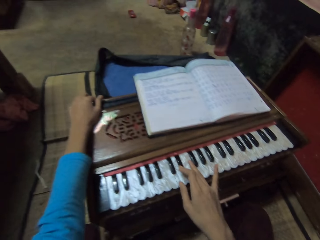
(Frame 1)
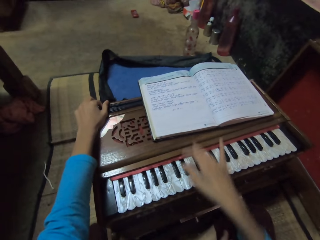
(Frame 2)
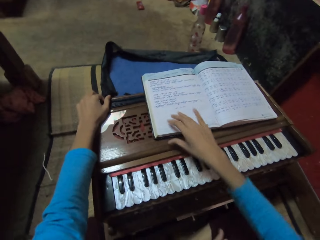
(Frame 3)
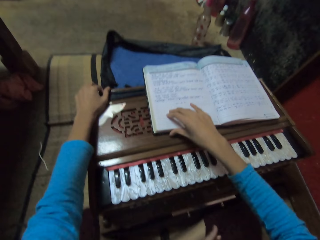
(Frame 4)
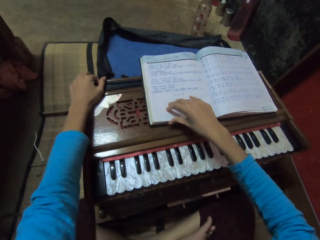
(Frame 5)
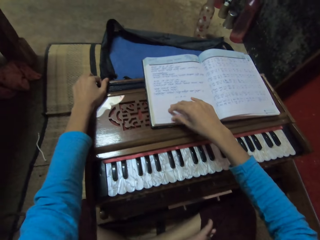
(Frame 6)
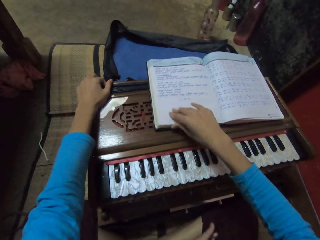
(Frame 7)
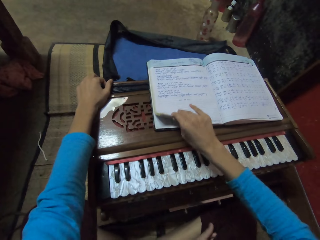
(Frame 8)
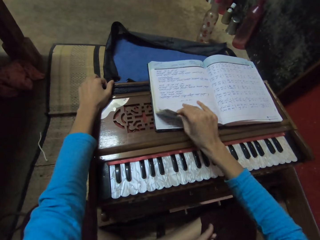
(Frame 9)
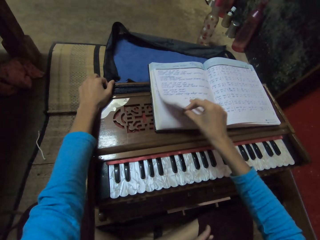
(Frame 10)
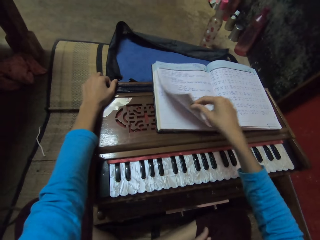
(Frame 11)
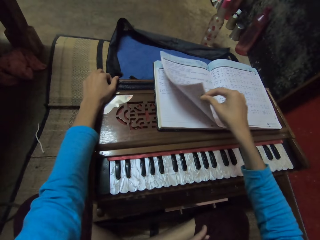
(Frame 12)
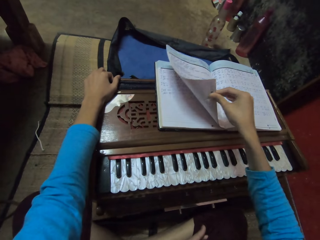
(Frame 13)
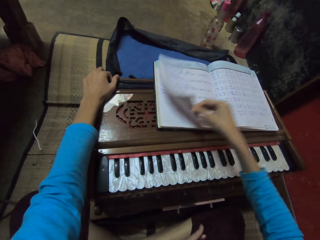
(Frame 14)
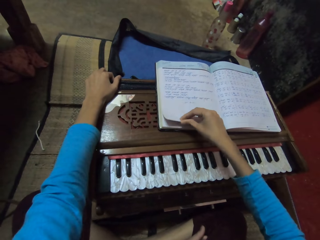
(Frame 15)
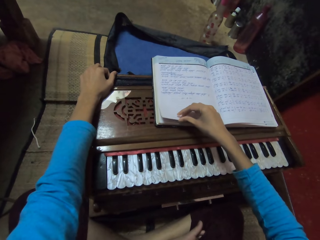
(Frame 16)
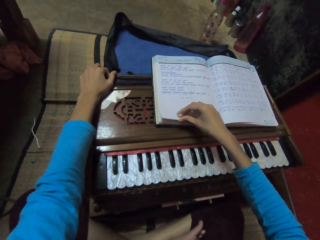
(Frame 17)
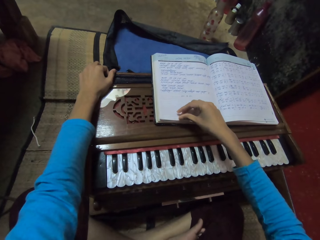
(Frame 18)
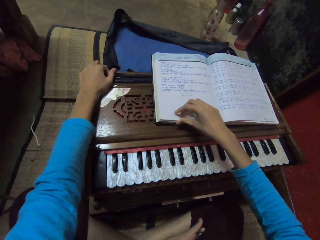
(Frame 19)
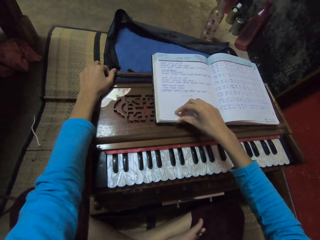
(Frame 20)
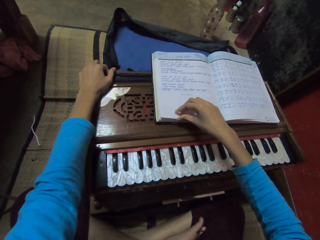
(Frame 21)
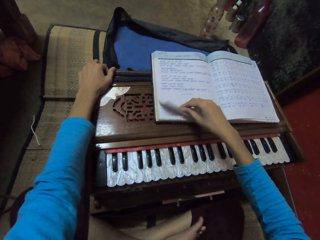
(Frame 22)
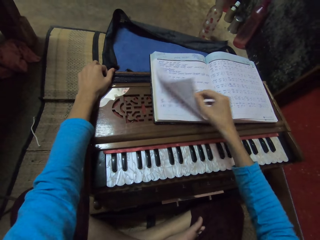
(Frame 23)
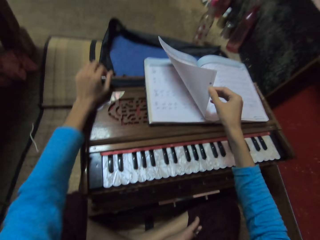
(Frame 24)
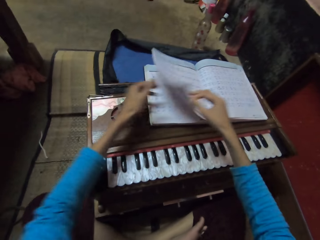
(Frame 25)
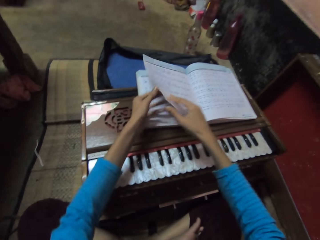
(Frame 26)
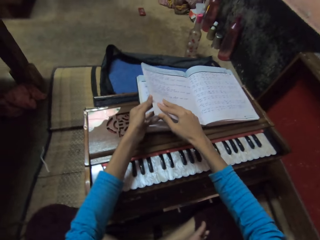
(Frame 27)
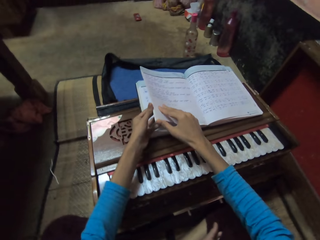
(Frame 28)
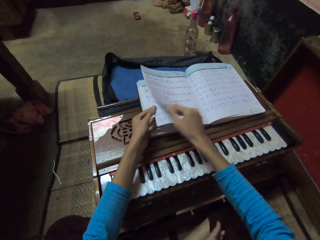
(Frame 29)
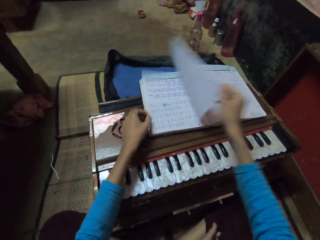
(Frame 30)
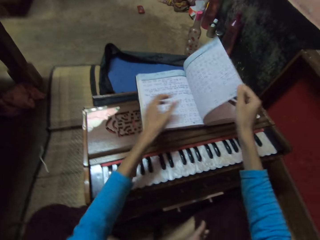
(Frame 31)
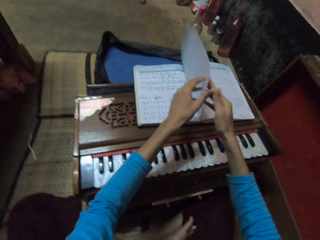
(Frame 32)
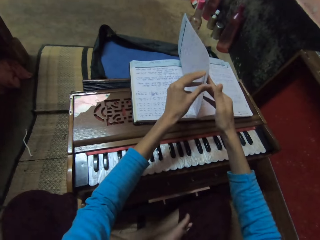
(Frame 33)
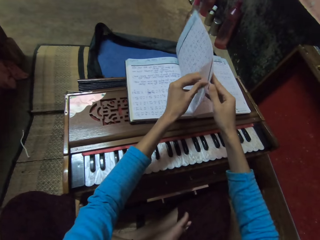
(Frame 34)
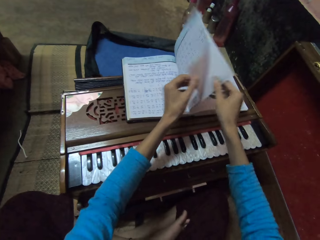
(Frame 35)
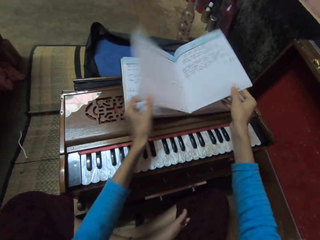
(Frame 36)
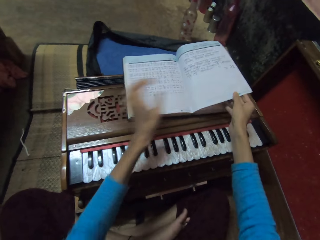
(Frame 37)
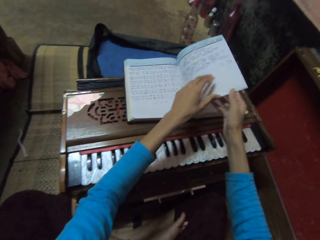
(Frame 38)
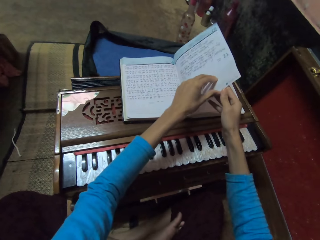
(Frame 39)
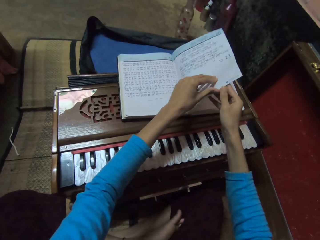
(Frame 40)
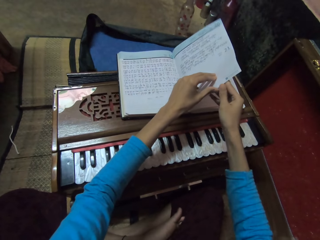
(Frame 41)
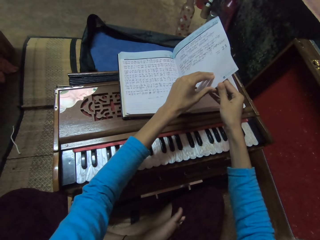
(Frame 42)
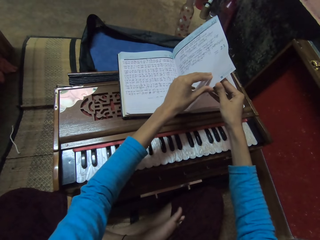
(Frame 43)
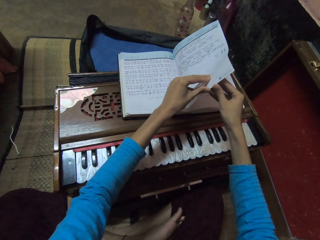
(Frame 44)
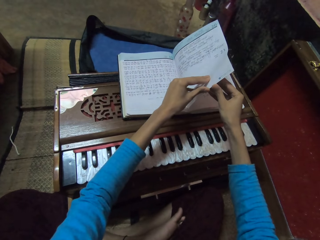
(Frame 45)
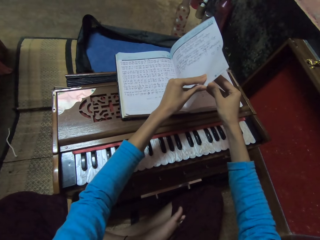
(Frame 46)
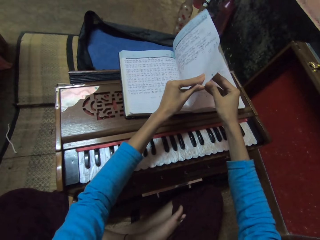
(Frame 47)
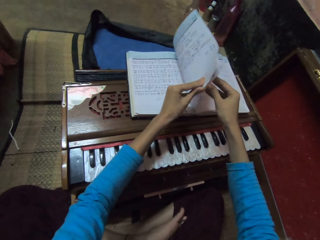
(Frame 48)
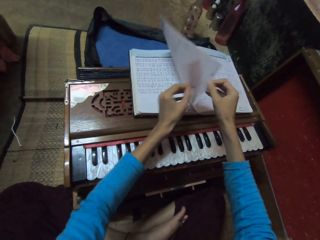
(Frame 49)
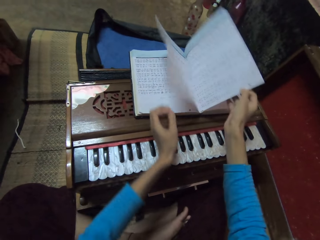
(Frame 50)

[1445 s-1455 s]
The camera wearer peruses a book. He flips pages of the book with his right hand. He flips pages of the book with both hands.

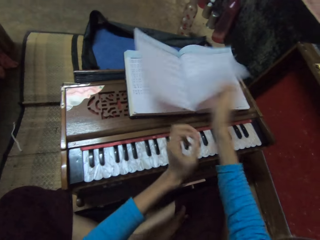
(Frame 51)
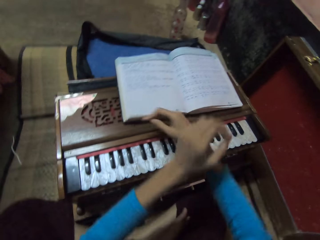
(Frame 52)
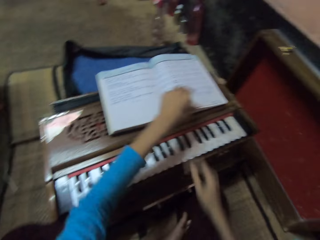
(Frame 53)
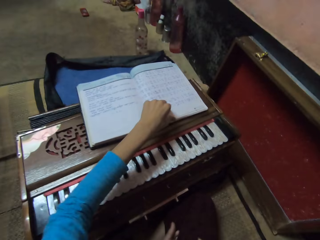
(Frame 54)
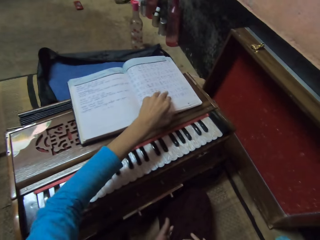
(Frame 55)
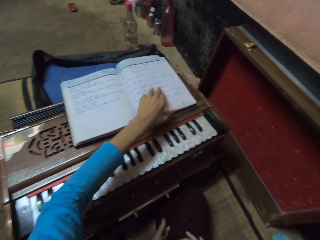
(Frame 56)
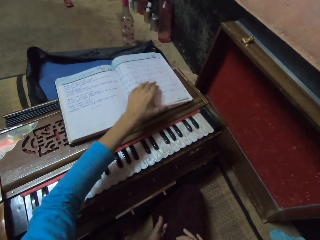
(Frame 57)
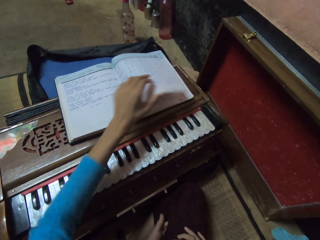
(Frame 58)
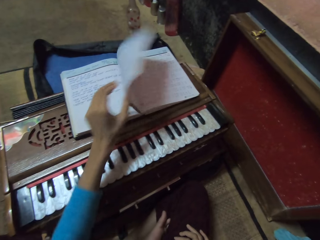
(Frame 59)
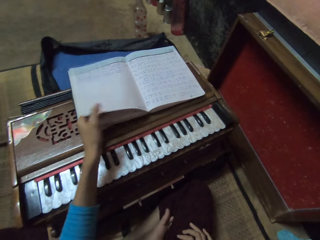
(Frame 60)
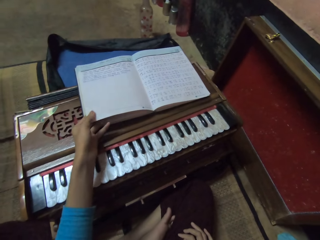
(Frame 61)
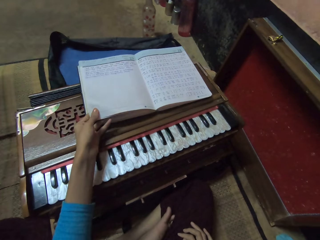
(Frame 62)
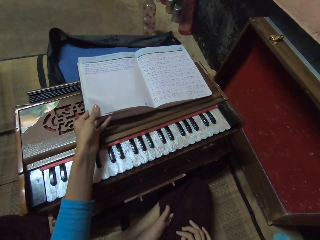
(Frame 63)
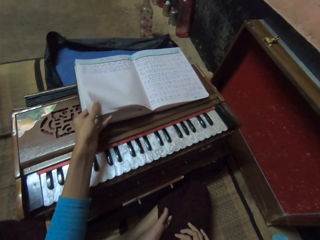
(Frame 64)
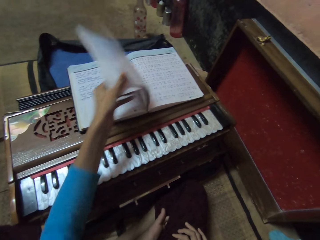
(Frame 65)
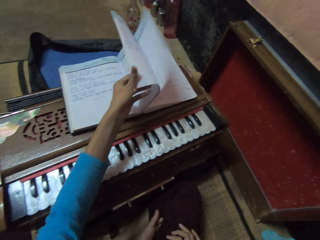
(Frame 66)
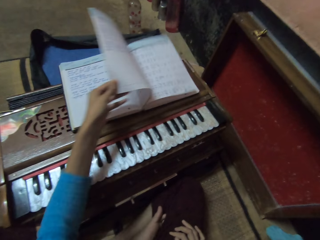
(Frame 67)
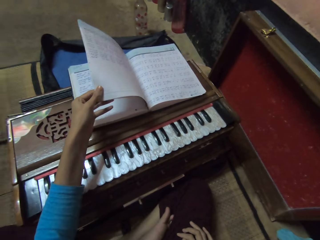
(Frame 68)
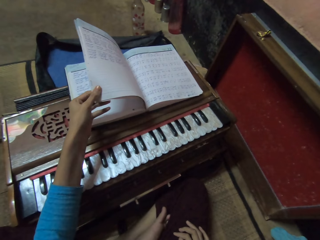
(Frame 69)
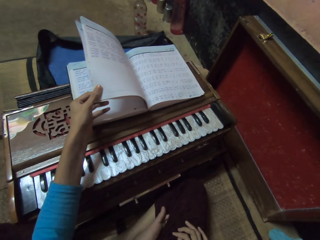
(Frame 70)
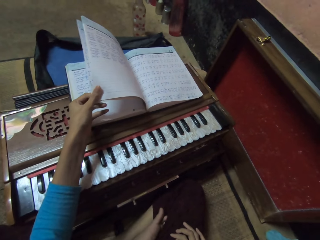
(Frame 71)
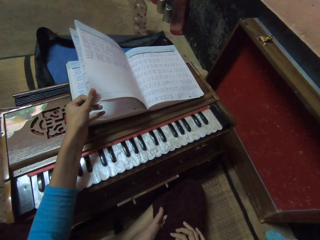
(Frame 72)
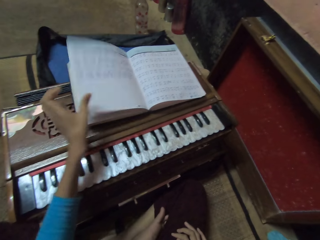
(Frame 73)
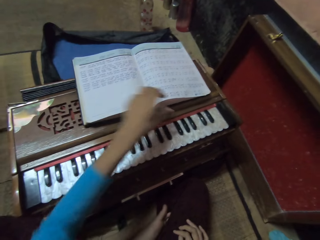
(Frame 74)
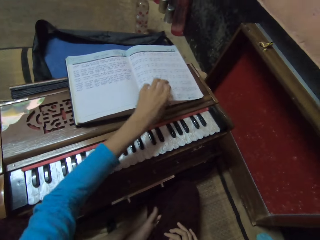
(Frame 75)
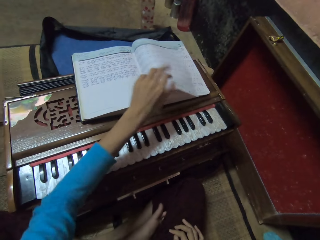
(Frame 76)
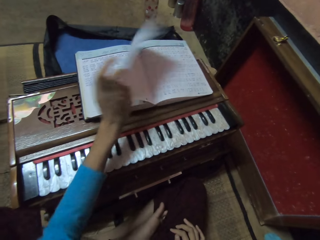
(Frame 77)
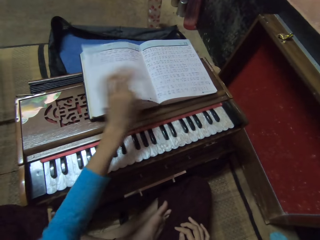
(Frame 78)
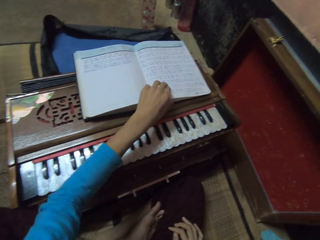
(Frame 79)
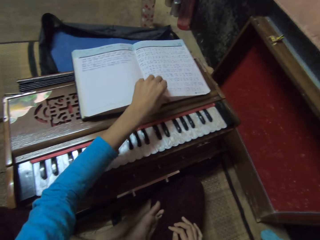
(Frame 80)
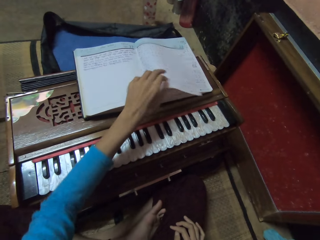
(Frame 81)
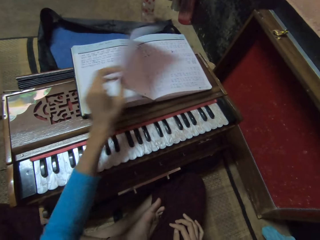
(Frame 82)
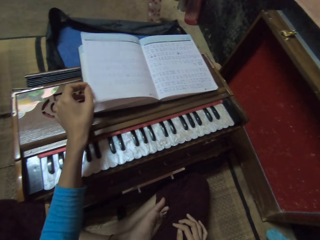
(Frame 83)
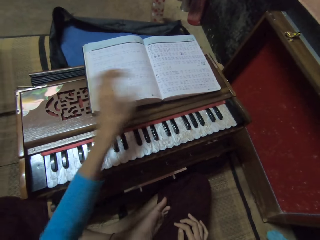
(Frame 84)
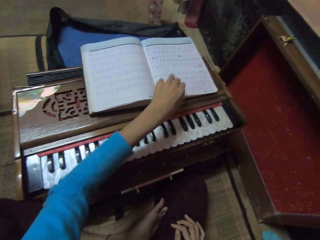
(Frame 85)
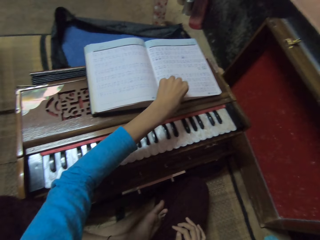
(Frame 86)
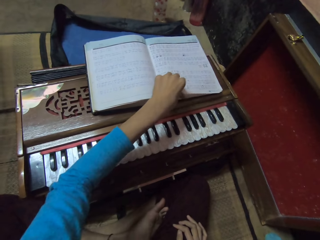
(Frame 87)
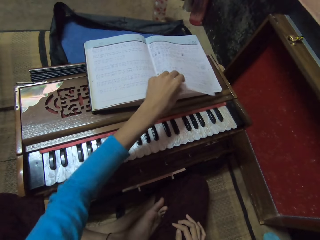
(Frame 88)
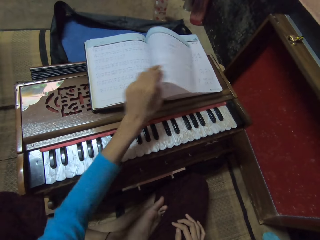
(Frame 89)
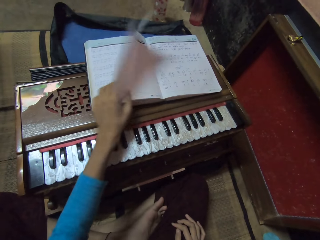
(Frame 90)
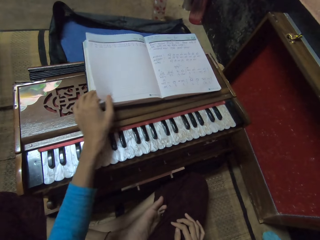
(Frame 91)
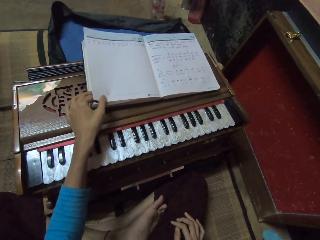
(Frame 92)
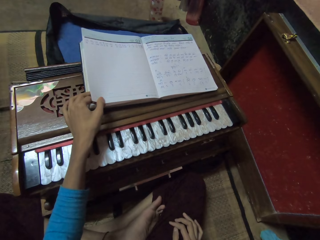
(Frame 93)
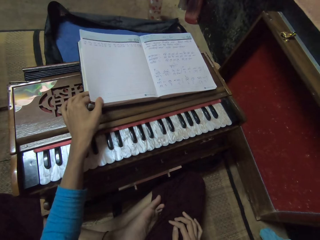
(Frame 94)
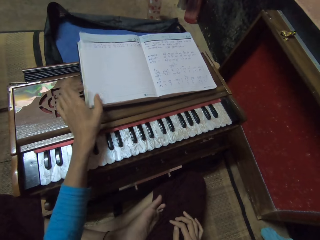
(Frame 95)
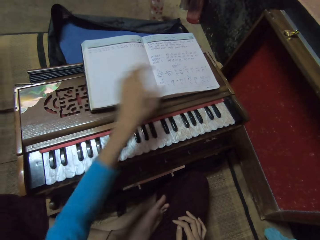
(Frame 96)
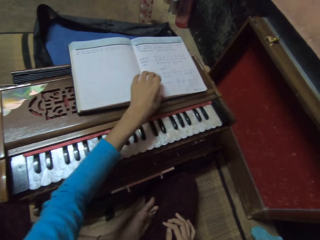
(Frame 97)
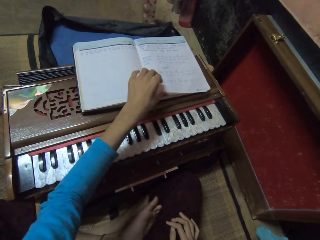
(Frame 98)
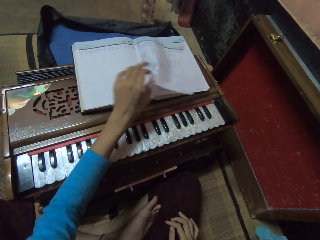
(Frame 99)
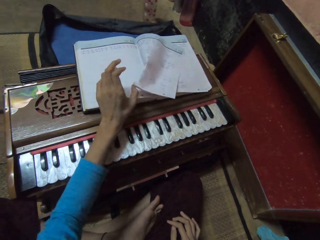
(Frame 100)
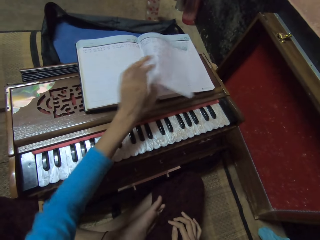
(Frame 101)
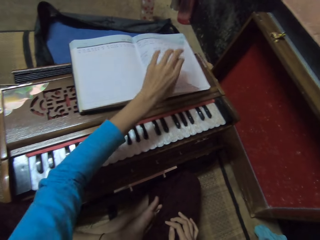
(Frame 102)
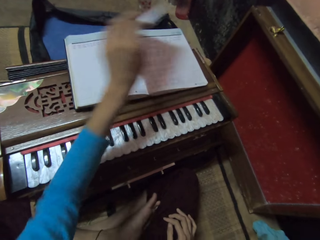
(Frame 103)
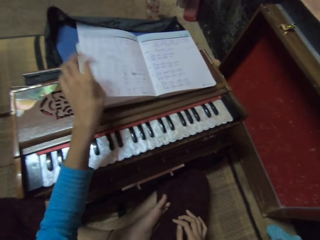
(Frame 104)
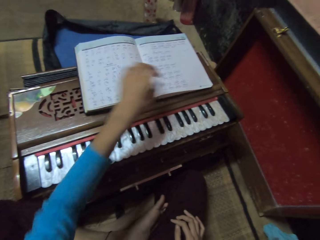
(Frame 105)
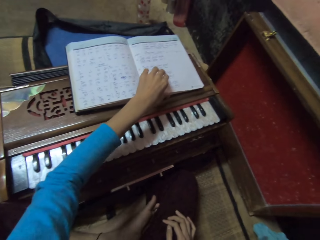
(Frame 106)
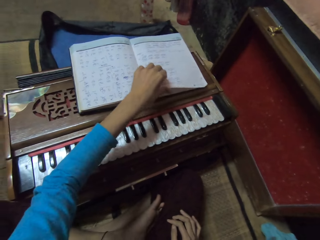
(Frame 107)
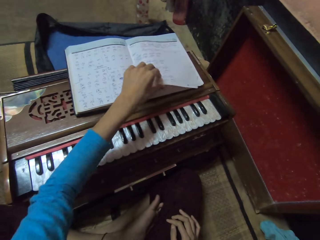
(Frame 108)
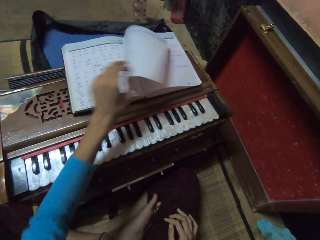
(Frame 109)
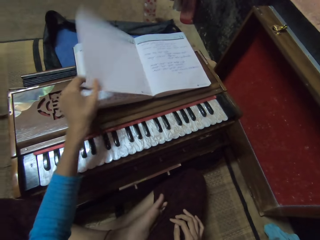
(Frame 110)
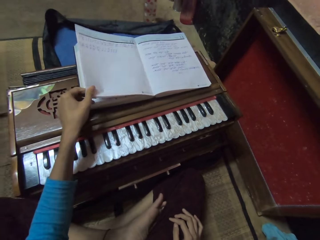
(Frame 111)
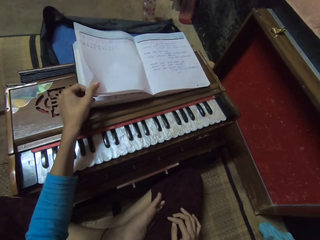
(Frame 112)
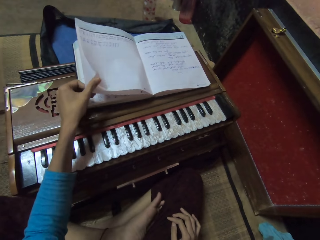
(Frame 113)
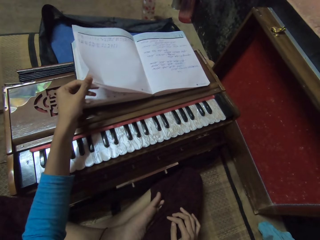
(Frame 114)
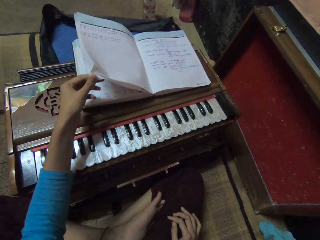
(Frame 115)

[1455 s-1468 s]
The camera wearer flips pages of the book with his left hand.
